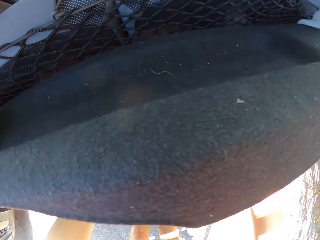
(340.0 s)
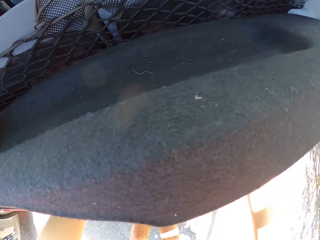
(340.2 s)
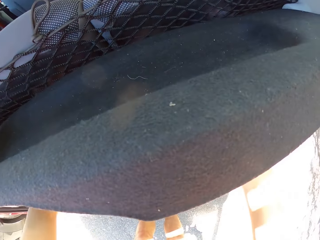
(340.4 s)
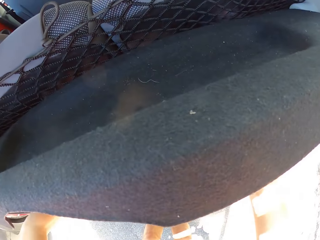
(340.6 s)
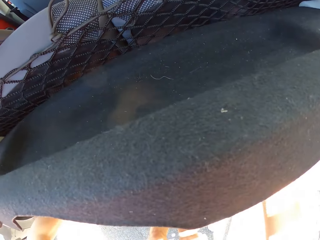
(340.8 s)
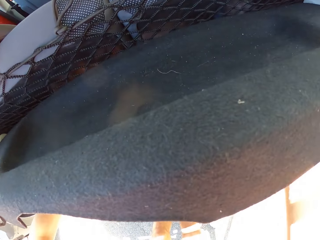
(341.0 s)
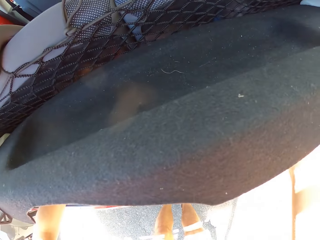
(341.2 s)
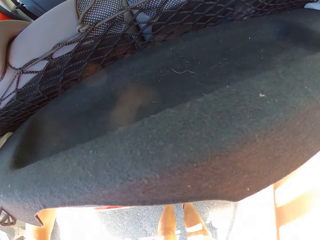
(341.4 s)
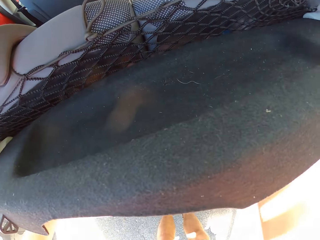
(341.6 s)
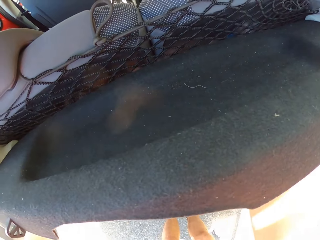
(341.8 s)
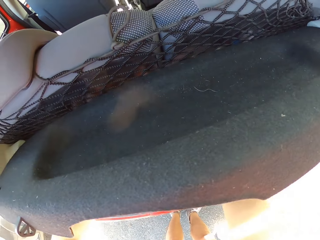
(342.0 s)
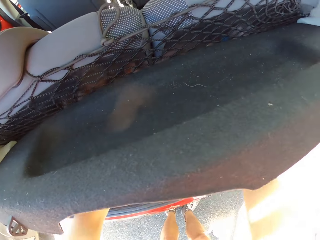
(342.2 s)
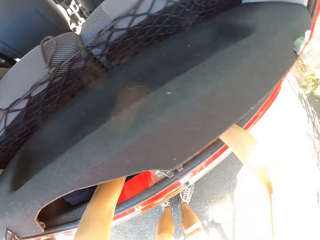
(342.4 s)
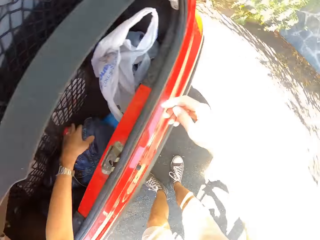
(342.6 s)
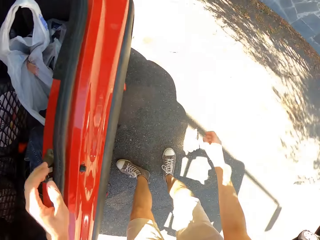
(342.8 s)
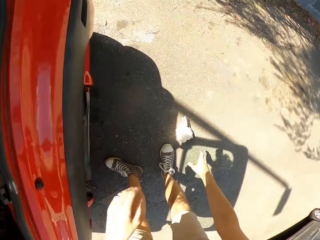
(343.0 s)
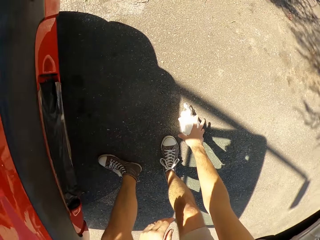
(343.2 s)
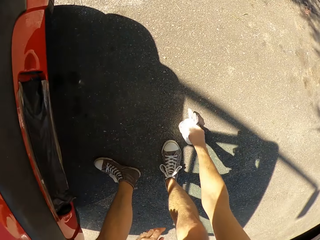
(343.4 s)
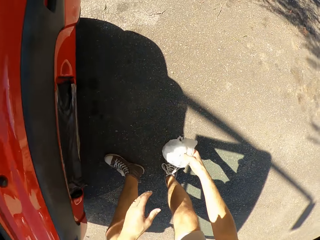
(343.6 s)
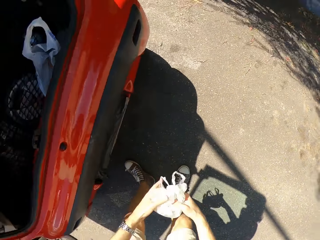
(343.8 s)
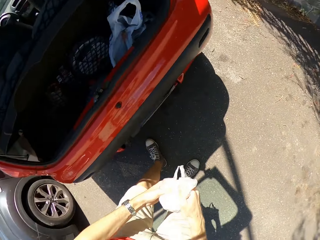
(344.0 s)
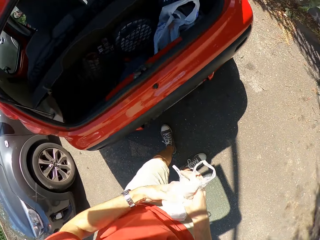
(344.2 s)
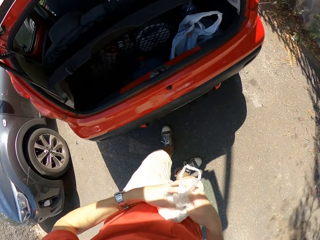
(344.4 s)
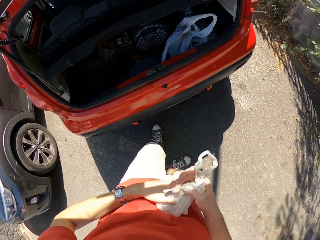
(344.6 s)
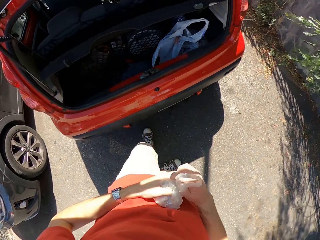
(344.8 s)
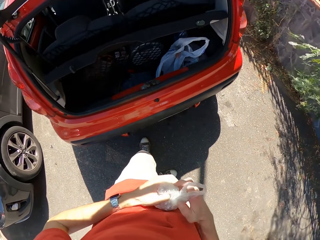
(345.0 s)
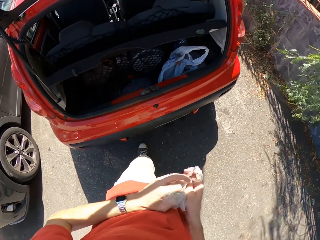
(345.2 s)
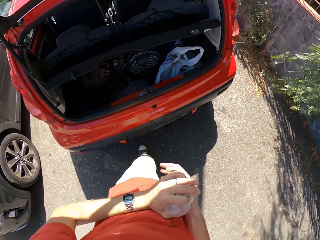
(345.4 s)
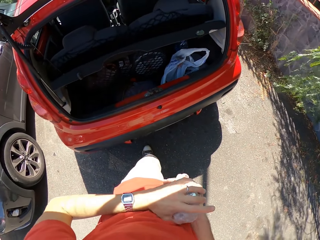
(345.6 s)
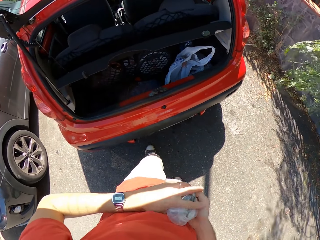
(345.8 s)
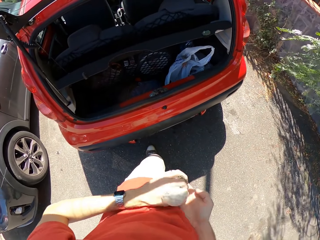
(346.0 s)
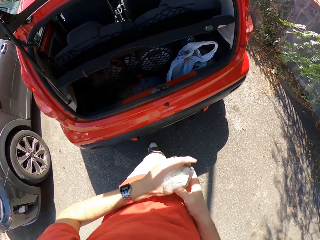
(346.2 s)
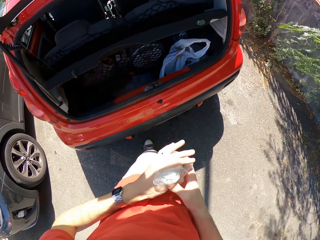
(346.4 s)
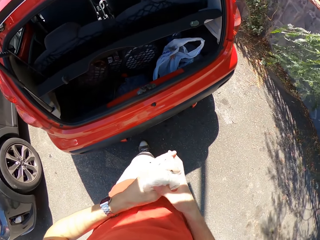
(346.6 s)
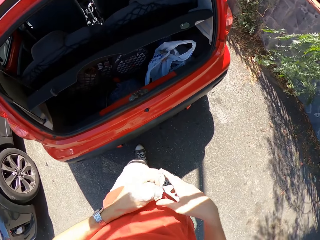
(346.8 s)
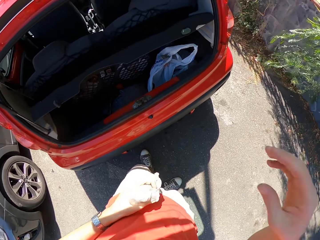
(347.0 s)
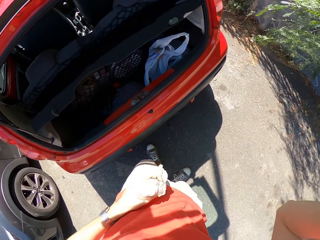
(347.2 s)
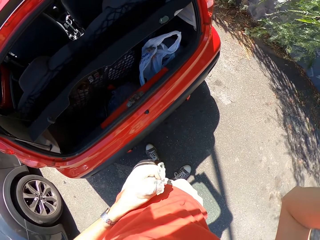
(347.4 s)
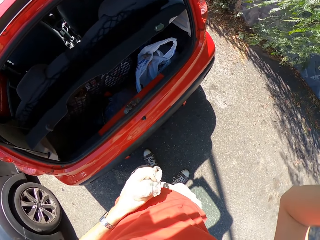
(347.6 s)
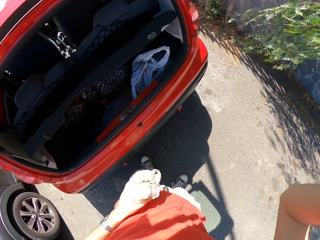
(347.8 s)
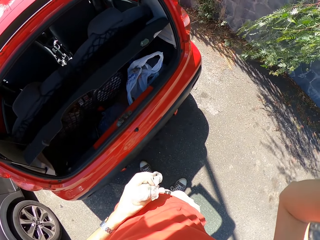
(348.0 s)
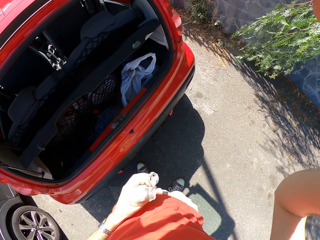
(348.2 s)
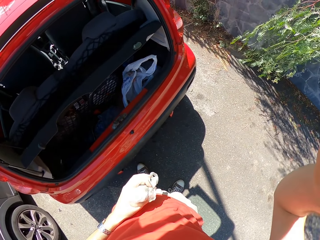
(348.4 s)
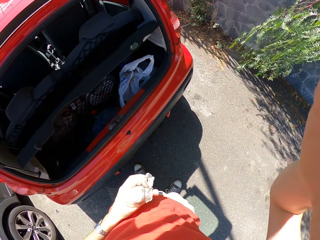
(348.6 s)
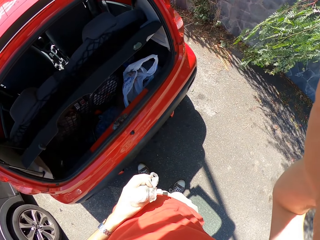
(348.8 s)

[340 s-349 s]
The camera wearer picks up the nylon bag from the ground. They squeeze the nylon bag.
